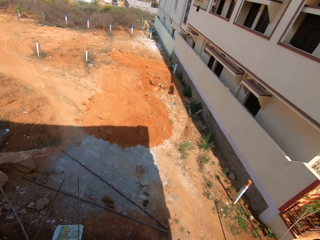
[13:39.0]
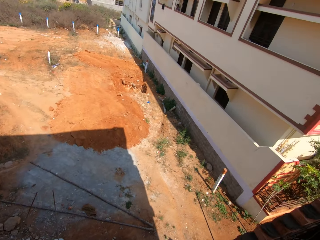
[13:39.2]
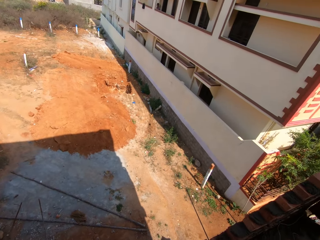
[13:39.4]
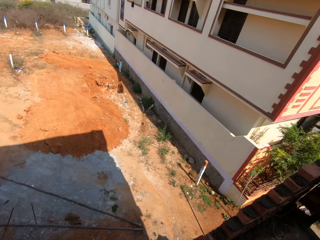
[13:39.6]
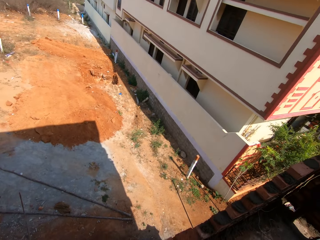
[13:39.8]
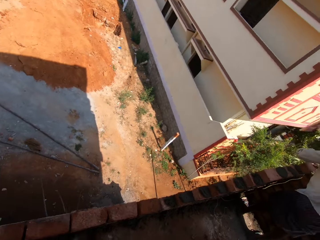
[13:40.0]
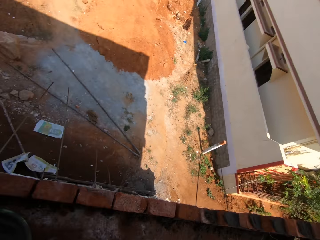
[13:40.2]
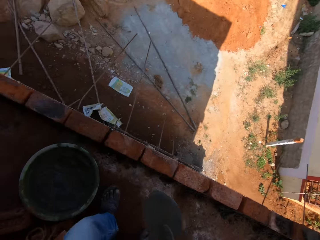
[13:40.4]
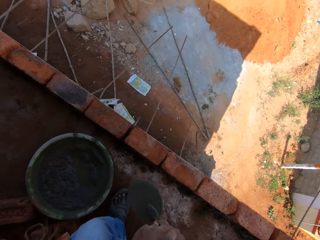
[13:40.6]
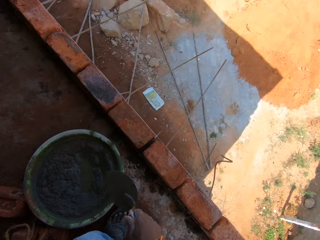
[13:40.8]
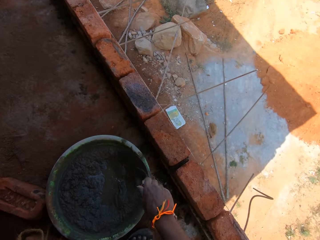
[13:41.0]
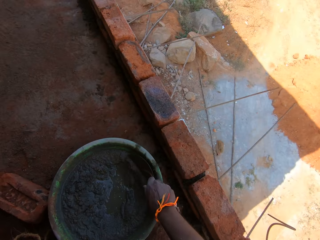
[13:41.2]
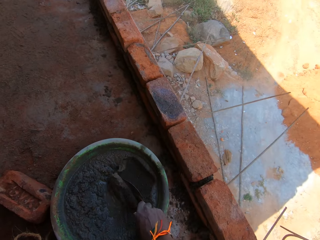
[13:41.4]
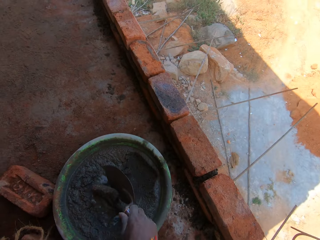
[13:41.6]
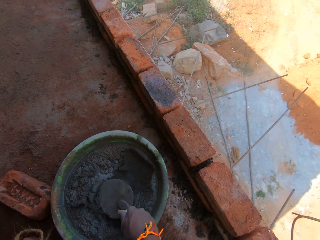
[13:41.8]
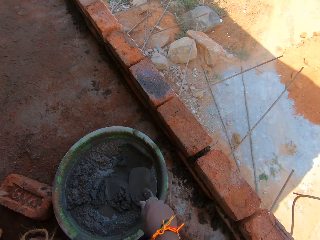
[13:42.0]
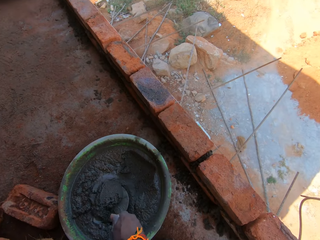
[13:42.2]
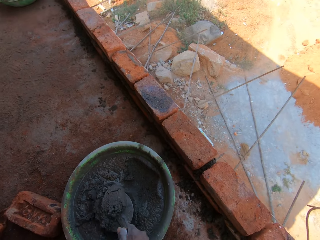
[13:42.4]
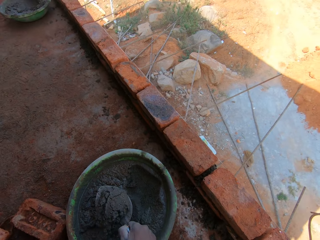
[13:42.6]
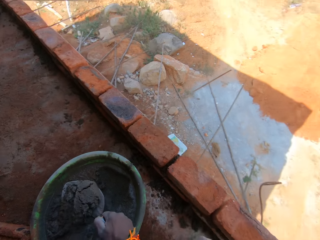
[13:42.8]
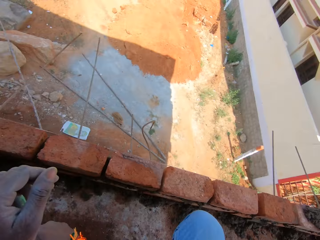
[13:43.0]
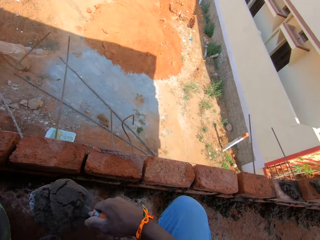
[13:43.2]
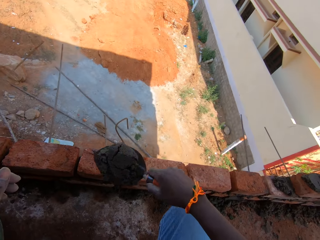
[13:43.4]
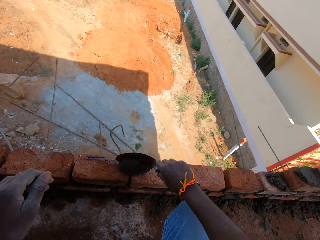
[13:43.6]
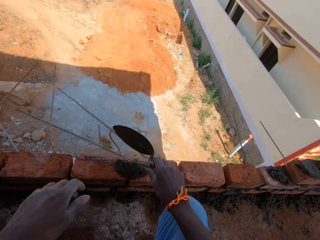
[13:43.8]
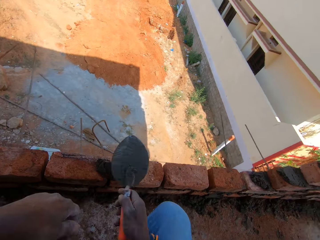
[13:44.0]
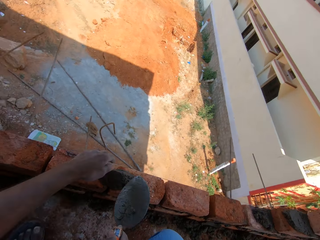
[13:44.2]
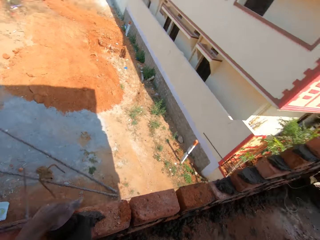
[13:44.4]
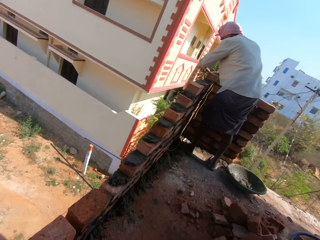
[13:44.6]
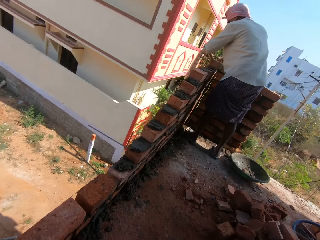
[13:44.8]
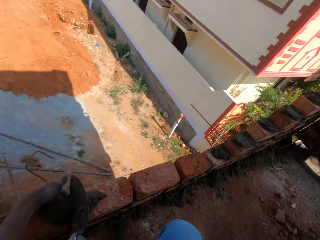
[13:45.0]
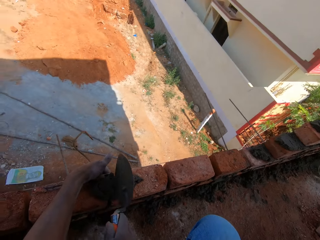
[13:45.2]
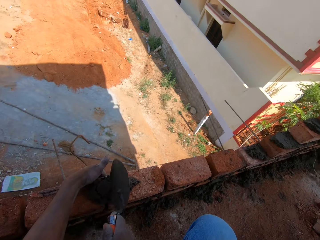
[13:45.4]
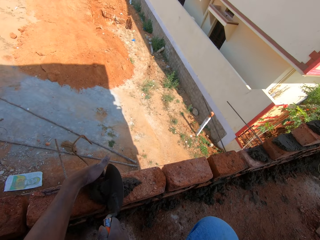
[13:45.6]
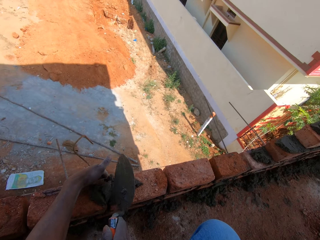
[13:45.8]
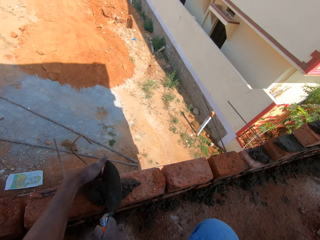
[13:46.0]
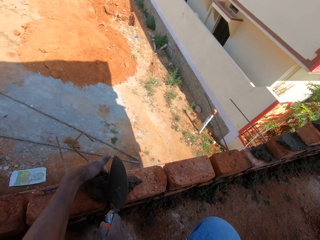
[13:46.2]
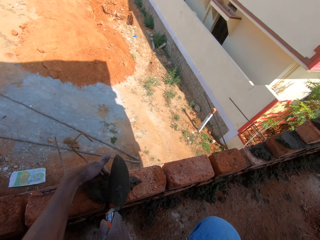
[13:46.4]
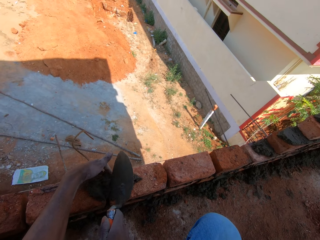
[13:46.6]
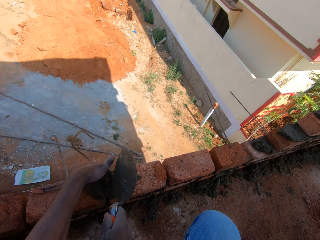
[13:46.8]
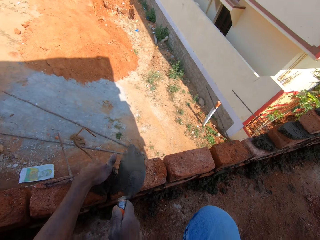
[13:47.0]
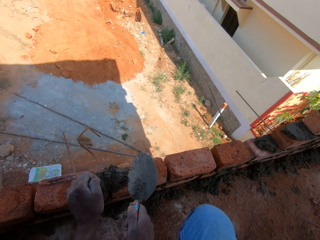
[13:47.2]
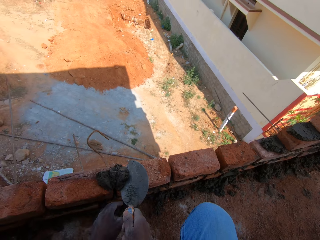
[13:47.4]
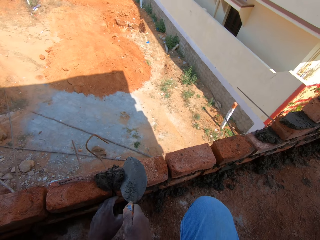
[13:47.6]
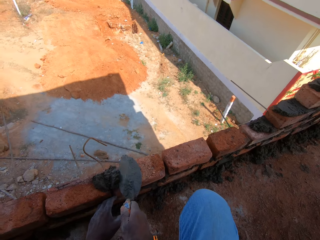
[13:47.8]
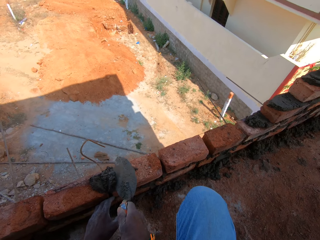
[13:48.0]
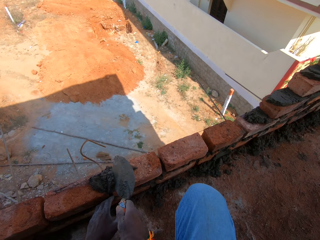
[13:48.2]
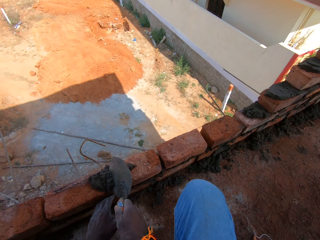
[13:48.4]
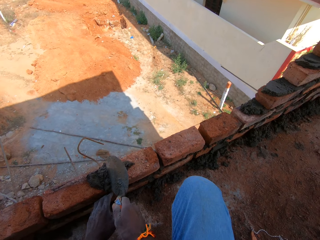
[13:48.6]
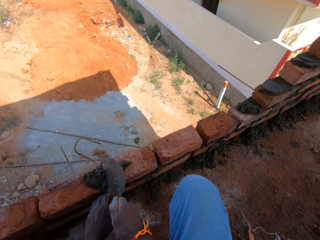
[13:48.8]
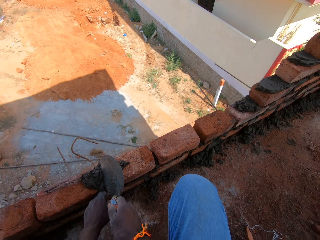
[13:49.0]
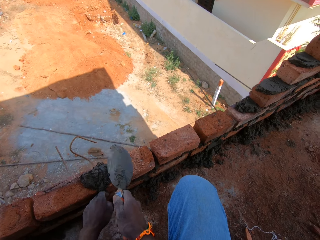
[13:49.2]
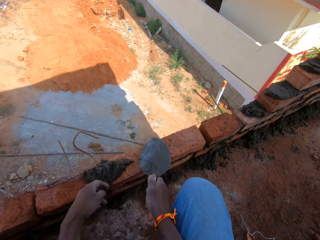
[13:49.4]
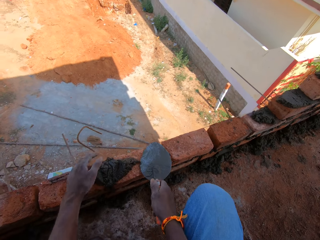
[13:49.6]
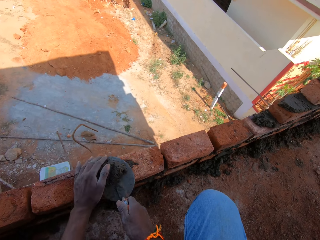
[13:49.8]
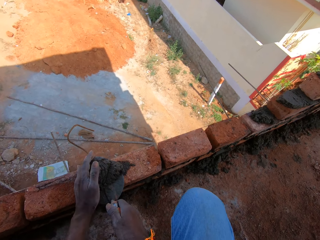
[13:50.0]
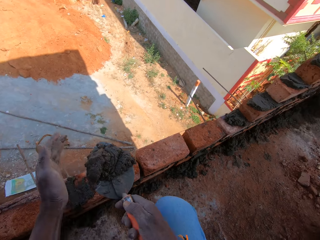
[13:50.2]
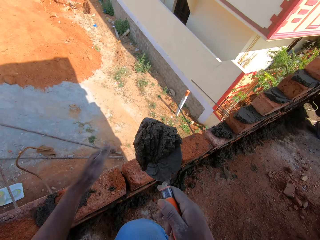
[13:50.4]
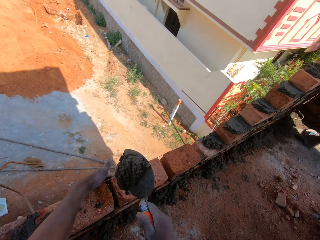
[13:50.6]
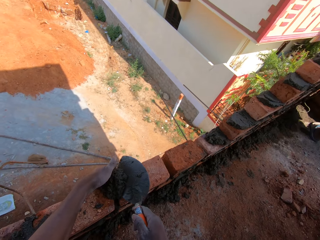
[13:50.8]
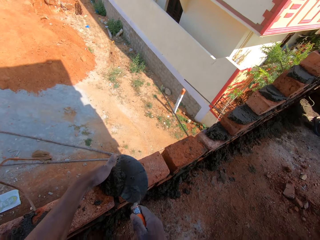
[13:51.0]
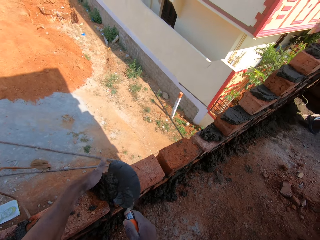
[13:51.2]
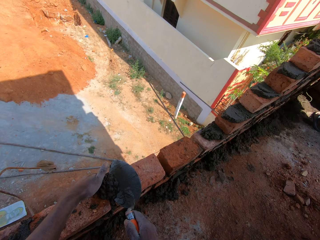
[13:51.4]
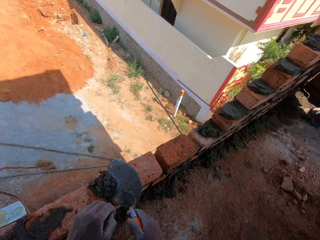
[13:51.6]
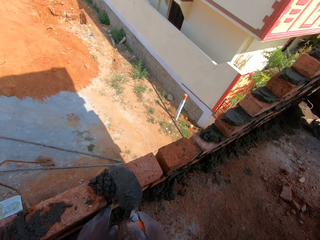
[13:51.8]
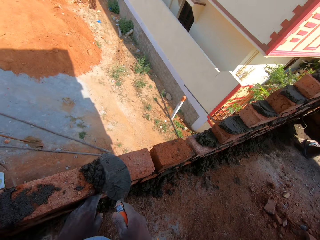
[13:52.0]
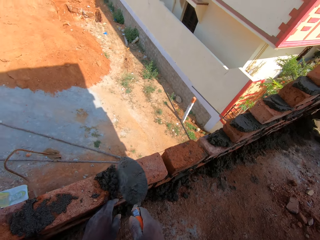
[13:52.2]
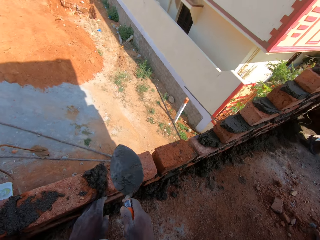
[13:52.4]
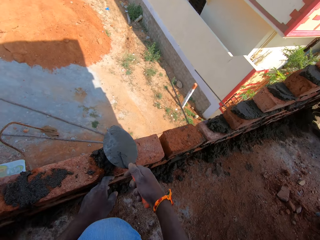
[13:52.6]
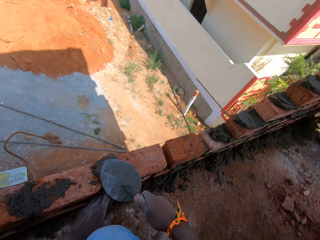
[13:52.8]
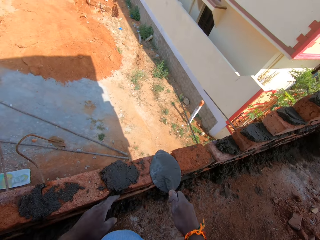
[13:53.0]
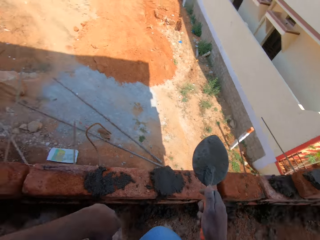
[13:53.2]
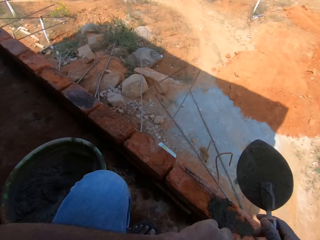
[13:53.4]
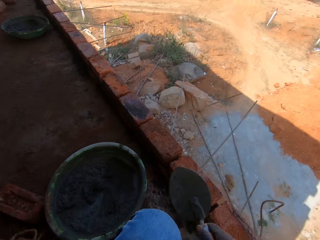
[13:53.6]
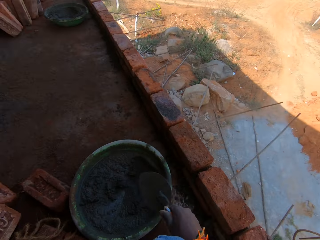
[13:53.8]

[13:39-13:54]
The camera wearer mixes some concrete mix in the bowl on the floor with the gauging trowel in his right hand. He scoops cement with the trowel. He packs some concrete mix in the bowl on the floor with the gauging trowel in his right hand. He pours the concrete mix on the set of bricks with the gauging trowel in his right hand. He builds the construction. He touches the brick with his left hand. A man places a brick on the set of bricks with his hands. The camera wearer spreads the concrete on the wall with the trowel in his right hand. He scoops concrete from the wall with the trowel in his right hand. He pours concrete on the wall with the trowel in his right hand. He spreads the concrete on the wall with the trowel in his right hand.

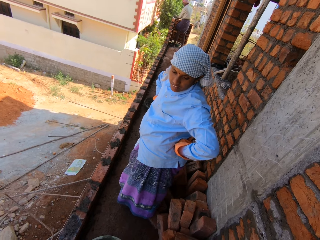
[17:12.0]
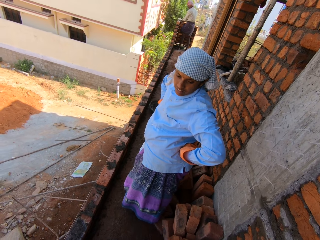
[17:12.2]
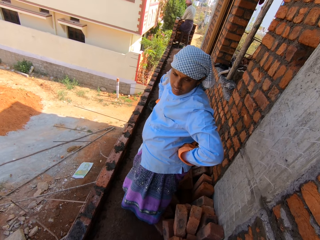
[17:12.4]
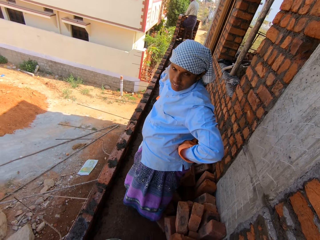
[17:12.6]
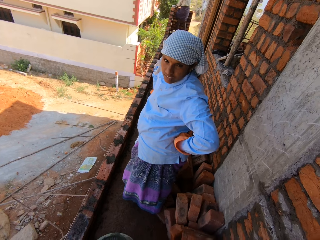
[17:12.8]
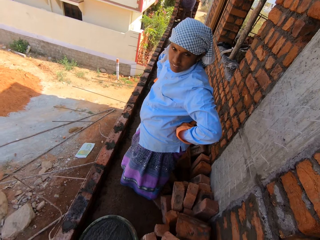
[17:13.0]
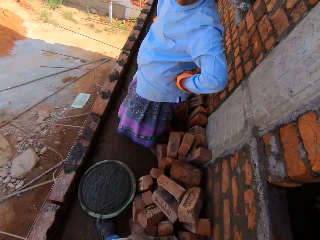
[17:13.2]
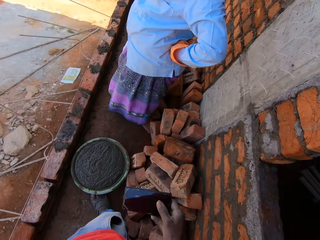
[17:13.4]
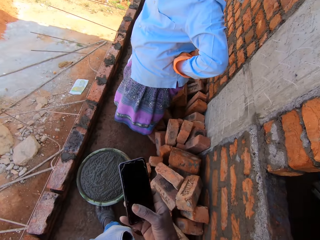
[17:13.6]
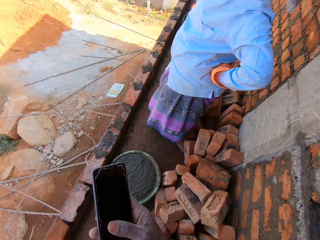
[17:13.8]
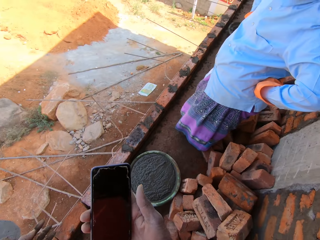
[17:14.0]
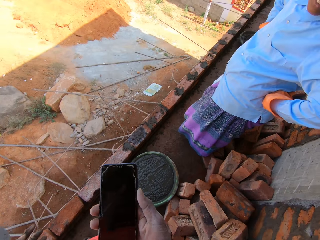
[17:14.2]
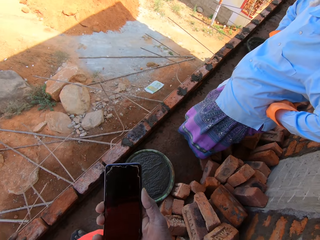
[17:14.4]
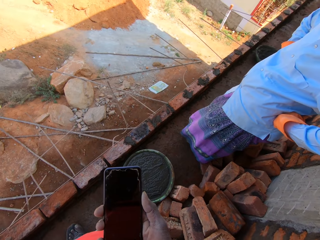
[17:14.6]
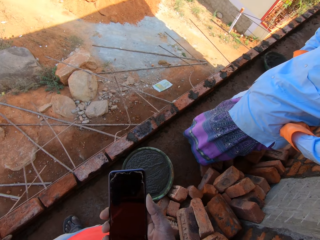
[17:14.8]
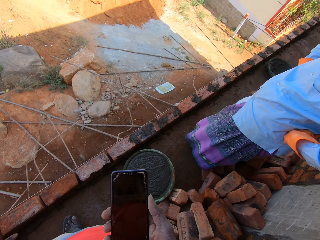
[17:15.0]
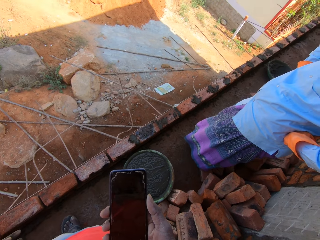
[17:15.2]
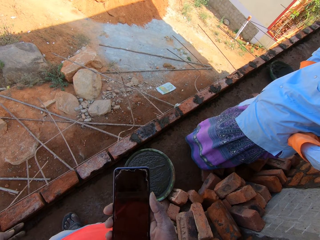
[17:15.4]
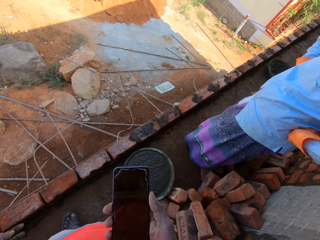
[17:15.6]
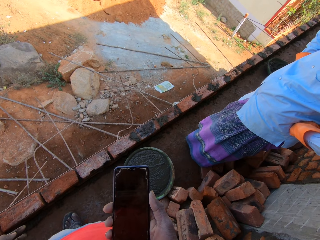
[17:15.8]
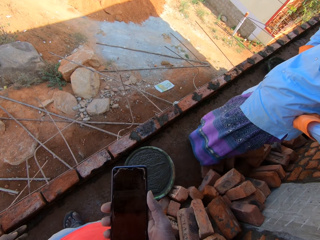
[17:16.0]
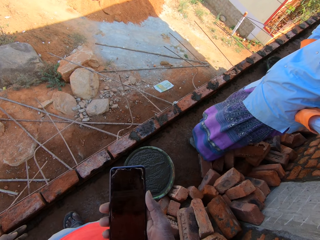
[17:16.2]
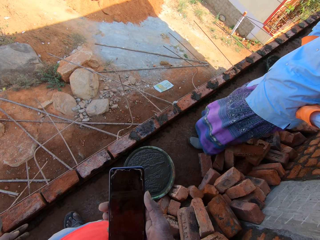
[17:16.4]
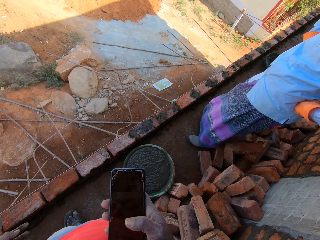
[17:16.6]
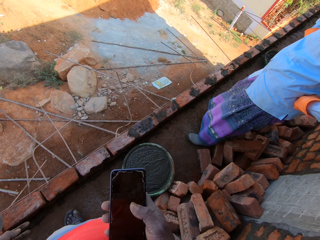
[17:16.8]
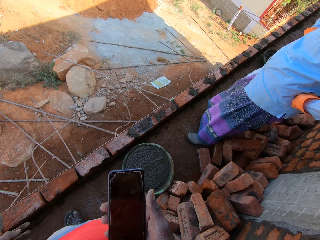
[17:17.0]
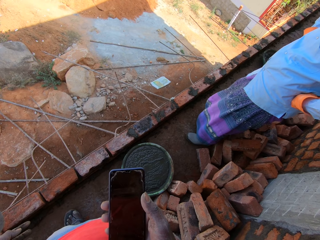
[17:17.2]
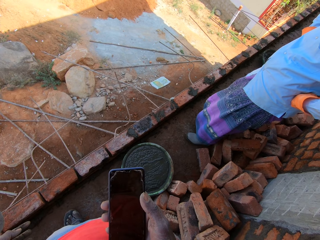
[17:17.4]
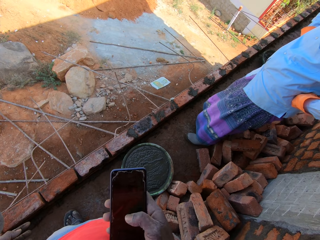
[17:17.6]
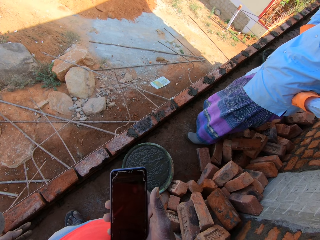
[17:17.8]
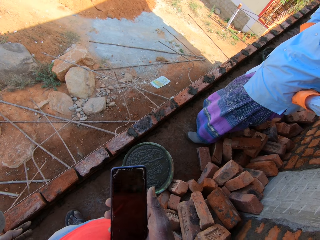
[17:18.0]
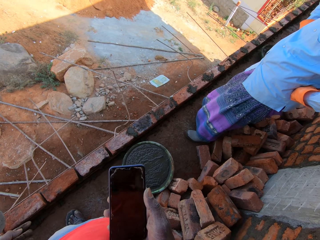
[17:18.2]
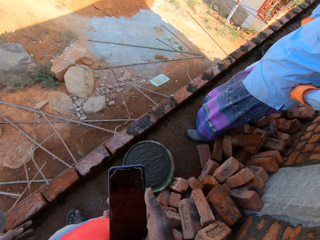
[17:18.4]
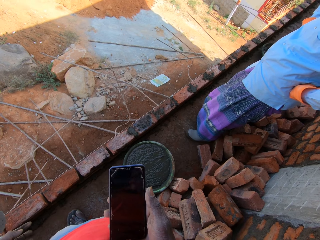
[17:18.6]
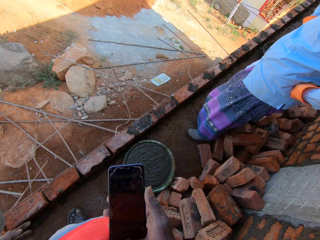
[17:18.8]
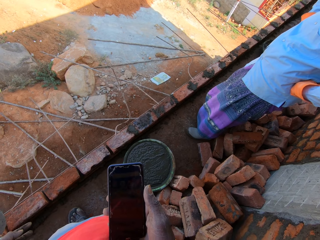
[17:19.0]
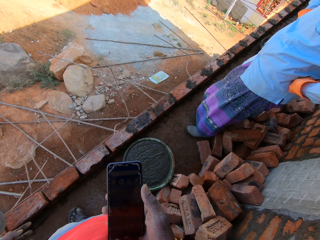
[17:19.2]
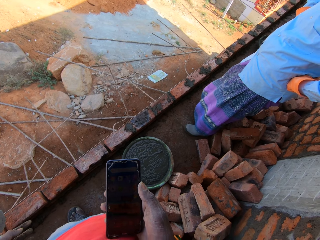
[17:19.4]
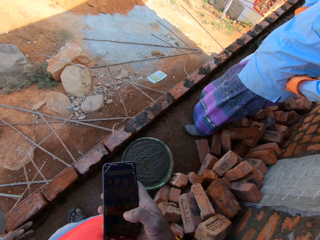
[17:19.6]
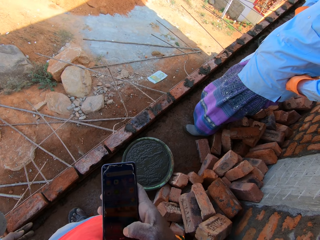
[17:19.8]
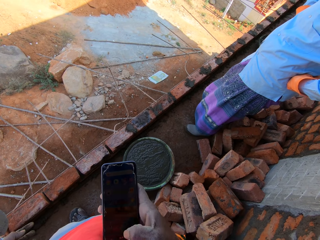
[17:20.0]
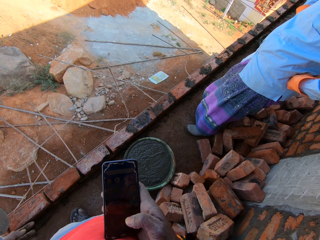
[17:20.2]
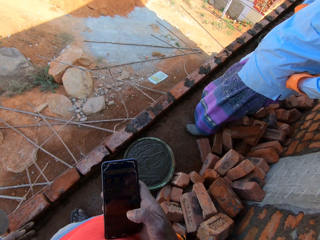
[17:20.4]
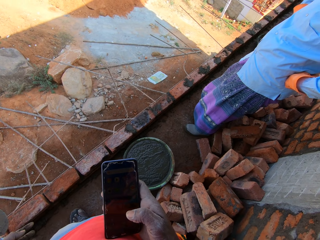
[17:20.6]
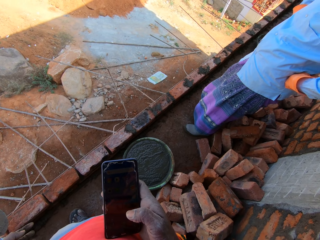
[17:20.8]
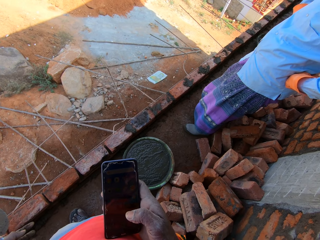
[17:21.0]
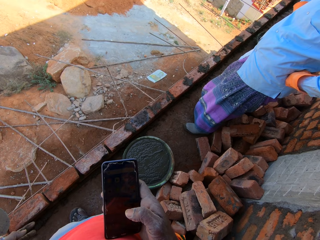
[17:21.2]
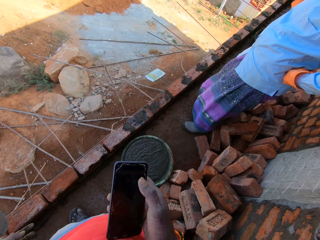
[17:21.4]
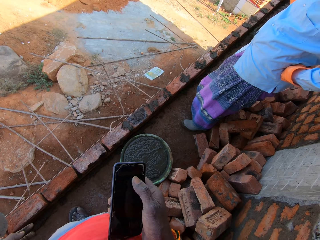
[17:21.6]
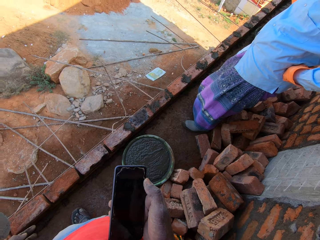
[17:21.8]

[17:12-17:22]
The camera wearer removes a phone from his pocket with his right hand. He looks at the phone. He operates the phone with his right hand. He scrolls the phone.
